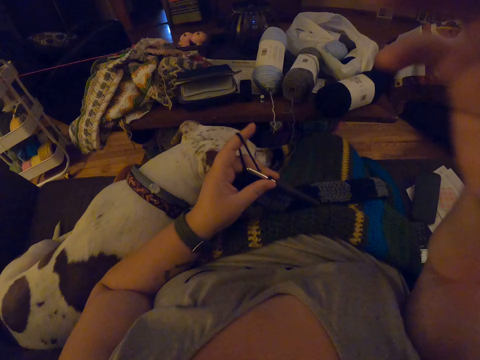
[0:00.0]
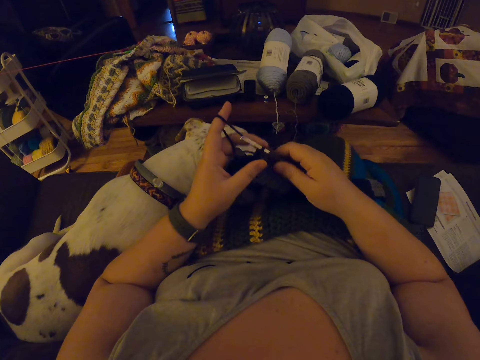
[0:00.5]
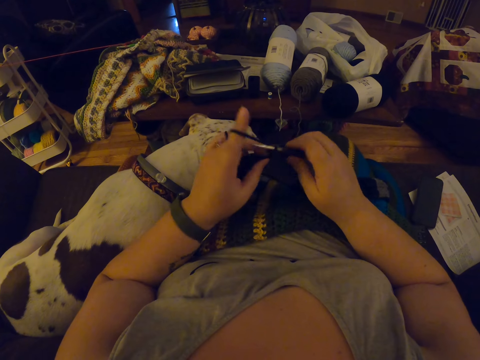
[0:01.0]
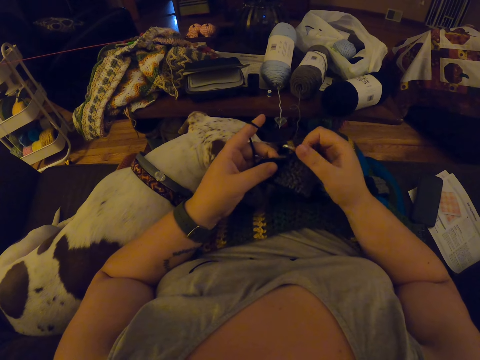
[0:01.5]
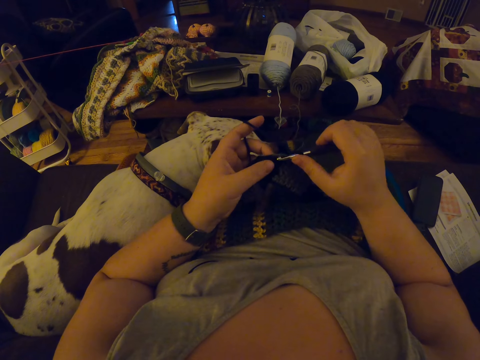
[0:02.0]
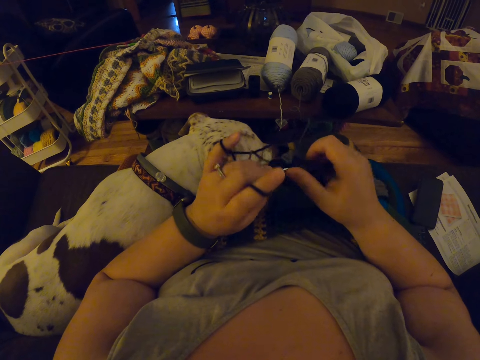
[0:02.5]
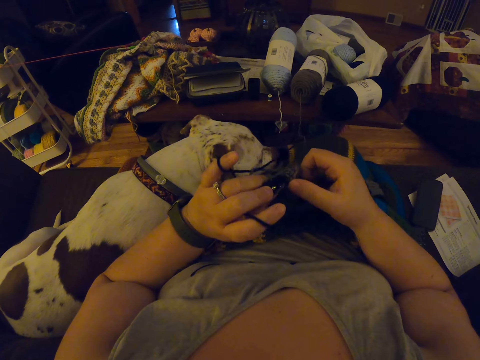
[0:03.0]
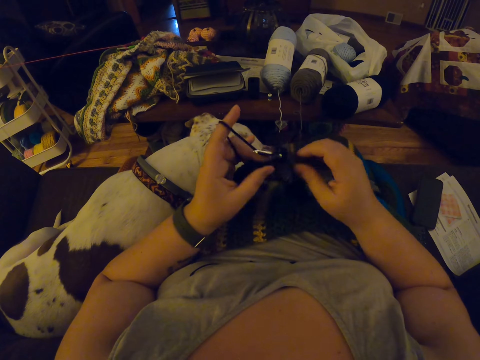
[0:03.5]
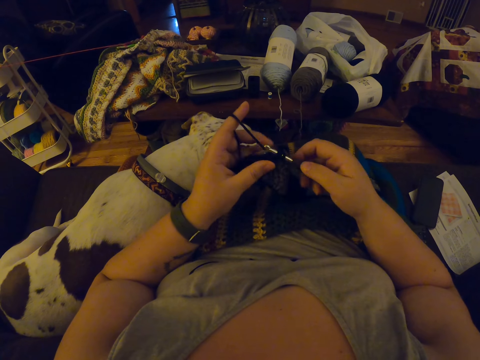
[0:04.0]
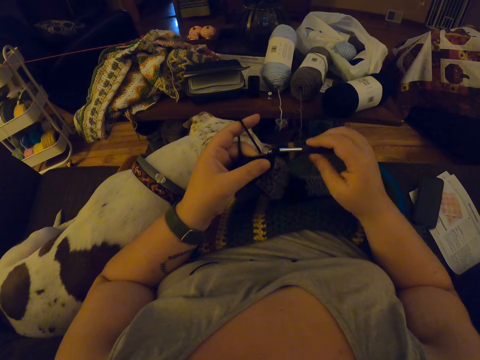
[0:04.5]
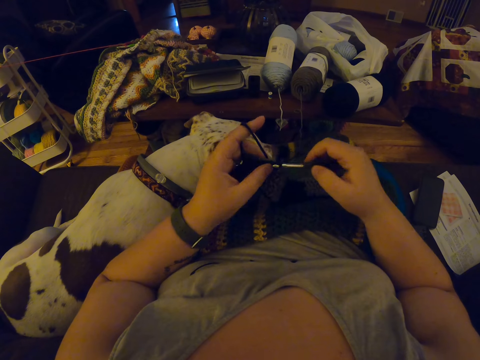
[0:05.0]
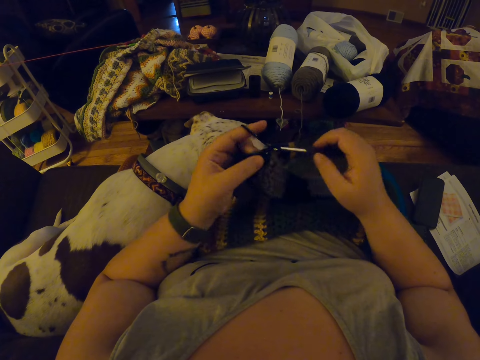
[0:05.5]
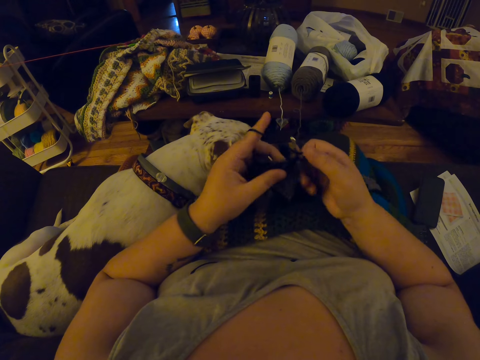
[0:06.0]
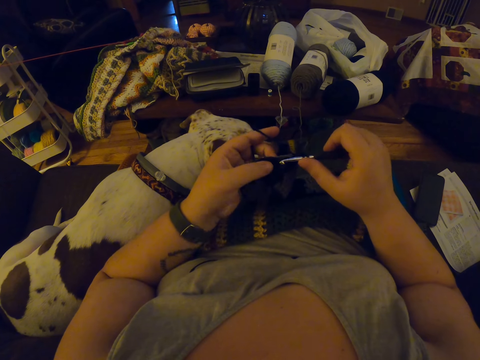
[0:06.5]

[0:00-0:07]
The camera wearer drops her right hand from her face. She places her right hand on a crochet hook on a crochet. She crochets a black yarn with the crochet hook.

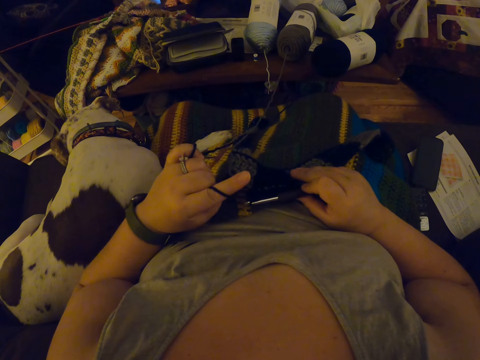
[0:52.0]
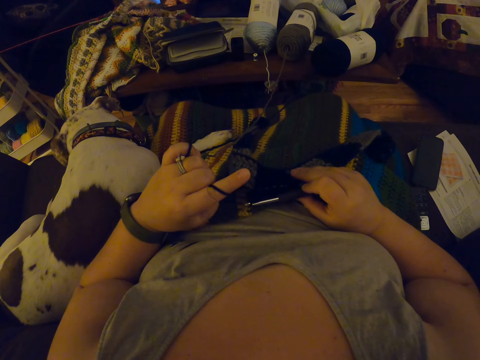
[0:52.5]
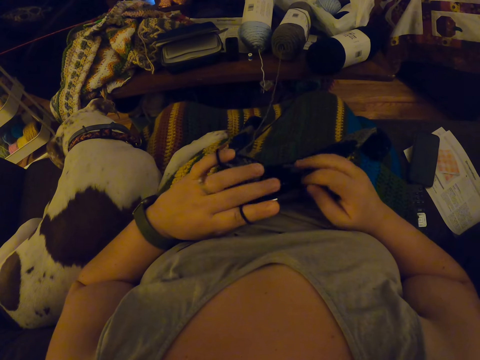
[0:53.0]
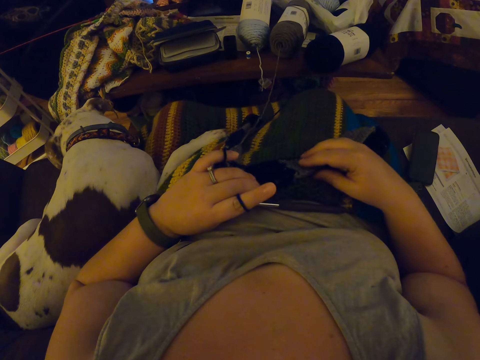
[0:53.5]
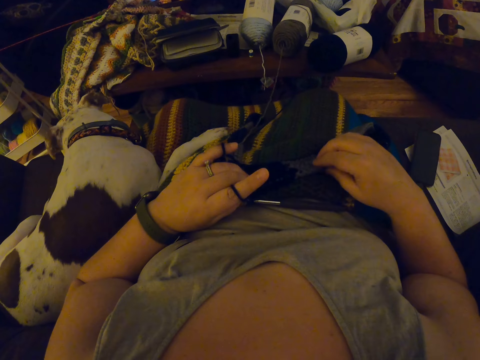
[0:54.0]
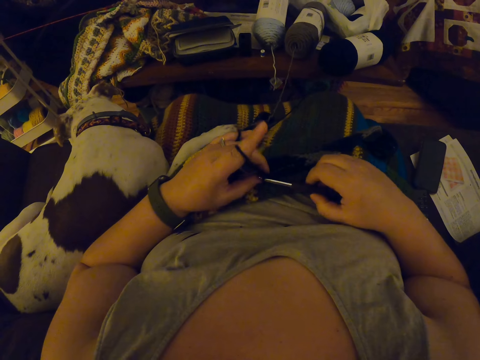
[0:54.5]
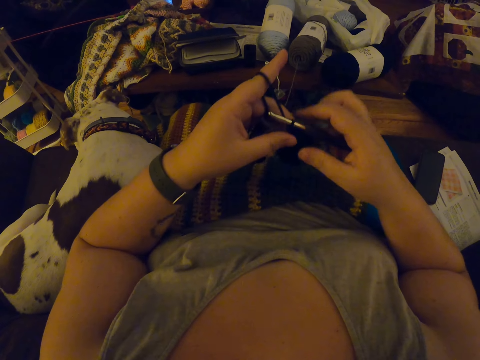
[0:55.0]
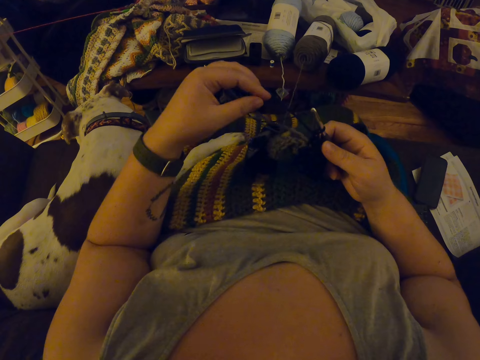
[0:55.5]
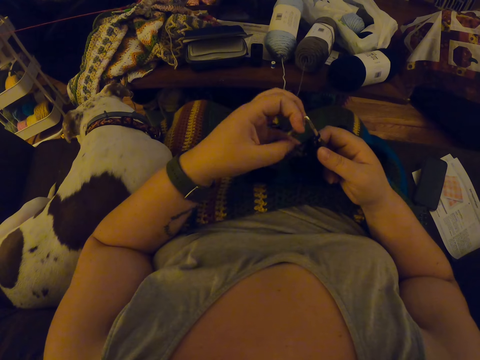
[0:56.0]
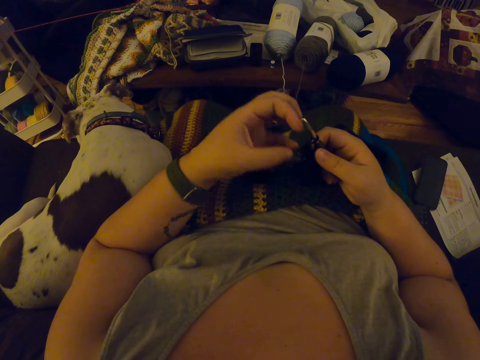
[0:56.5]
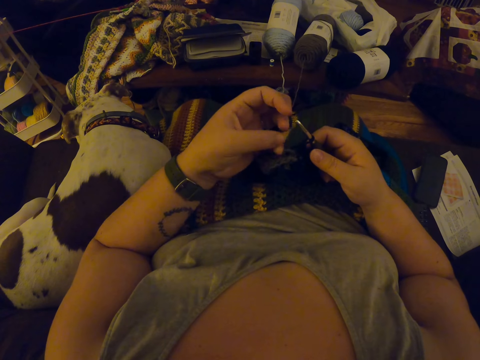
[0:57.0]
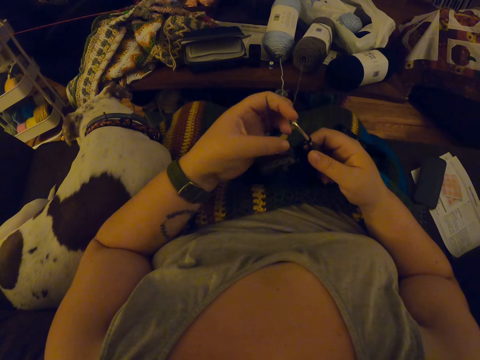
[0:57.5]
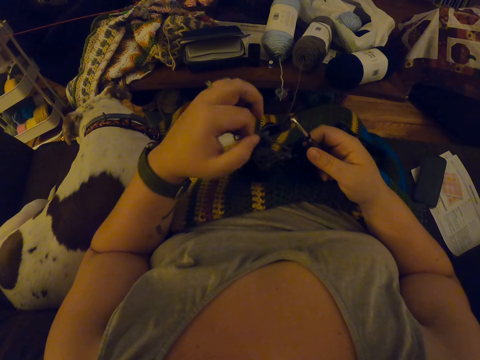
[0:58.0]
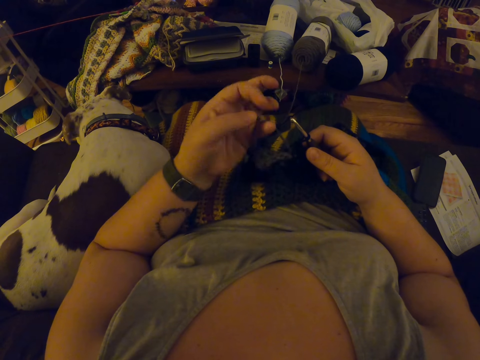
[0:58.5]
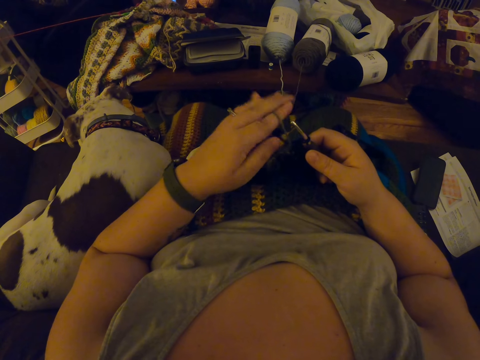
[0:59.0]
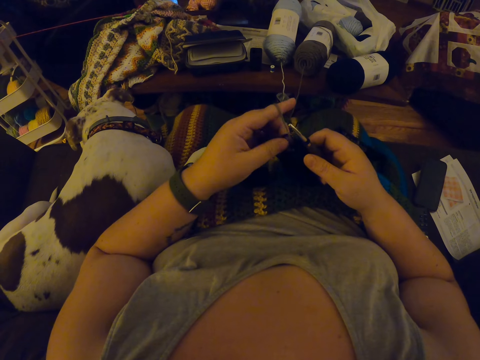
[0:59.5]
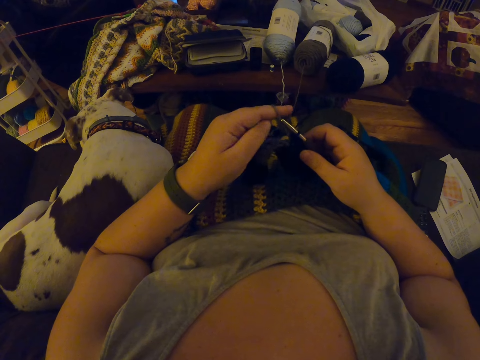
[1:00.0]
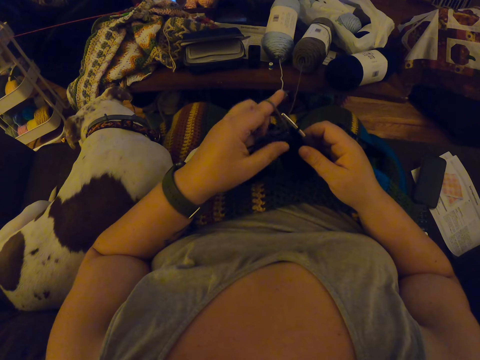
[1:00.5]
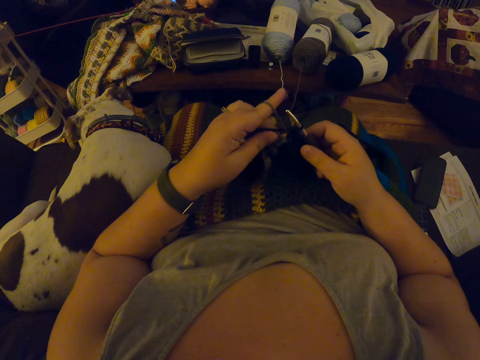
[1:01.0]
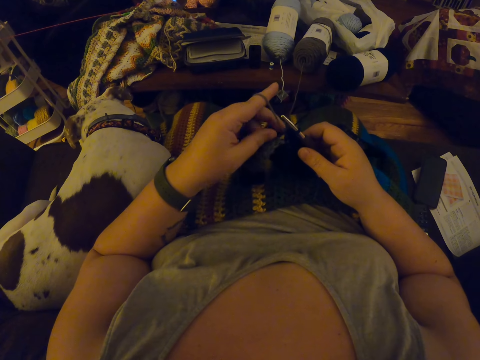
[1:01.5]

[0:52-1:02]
The camera wearer drops the crochet hook on her lap. She adjusts the crochet with her right hand. She picks up the crochet hook with her right hand from her lap. She unhangs the black yarn from her left fingers. She rolls the thread in her fingers. She hangs a grey yarn on her left index finger.

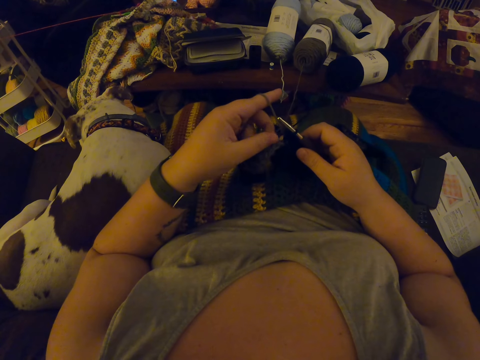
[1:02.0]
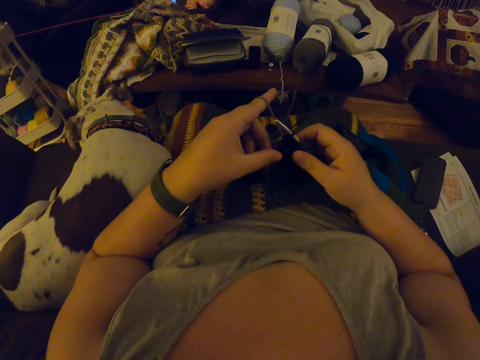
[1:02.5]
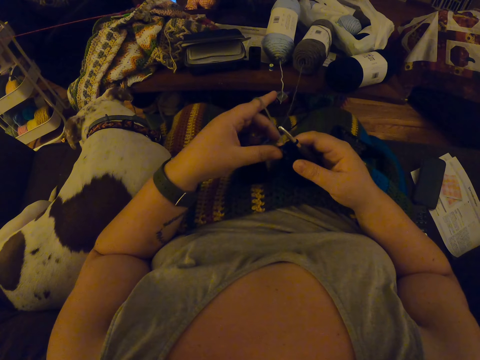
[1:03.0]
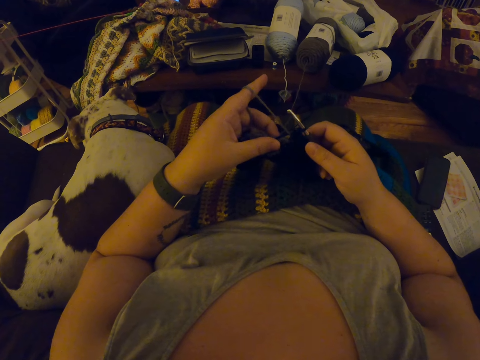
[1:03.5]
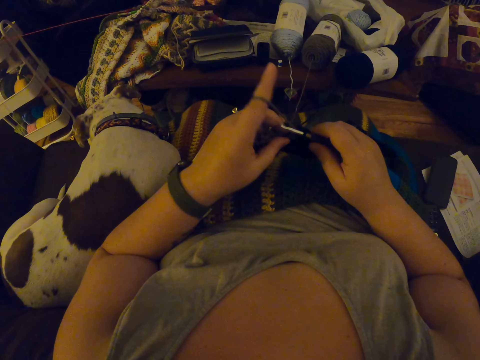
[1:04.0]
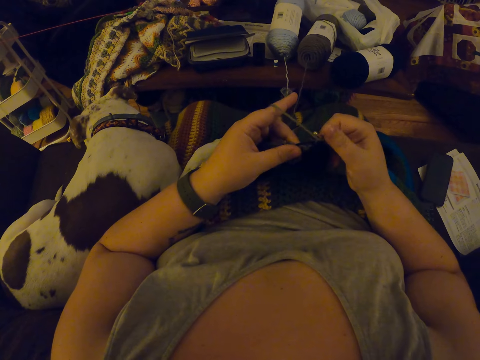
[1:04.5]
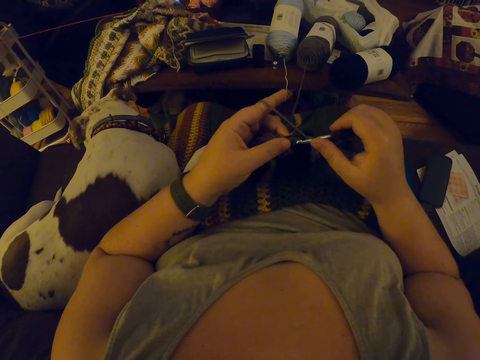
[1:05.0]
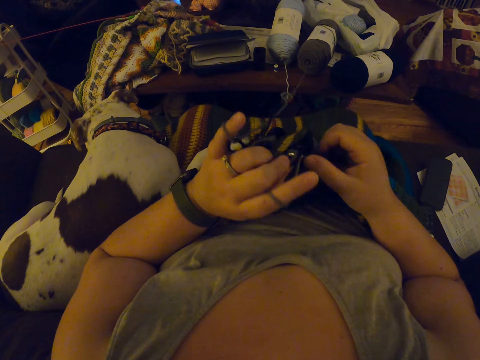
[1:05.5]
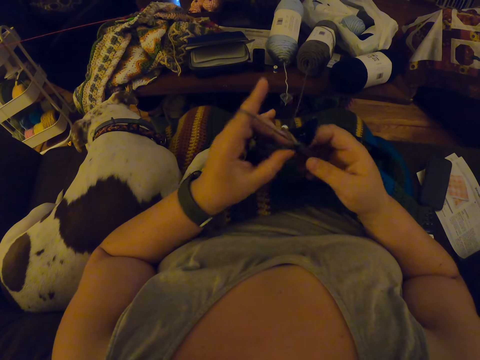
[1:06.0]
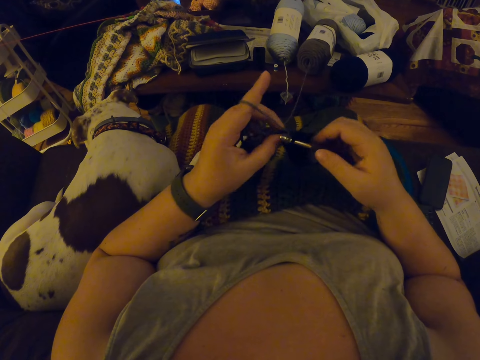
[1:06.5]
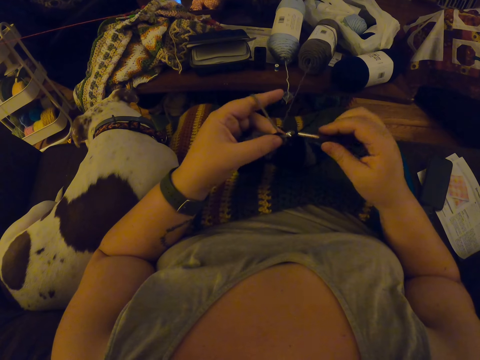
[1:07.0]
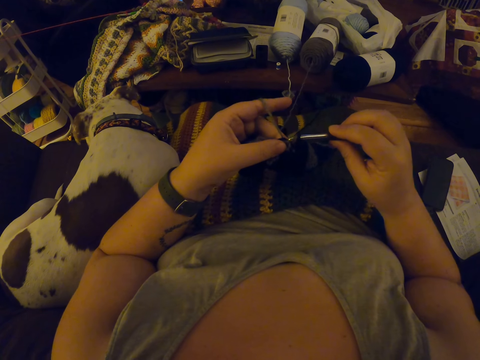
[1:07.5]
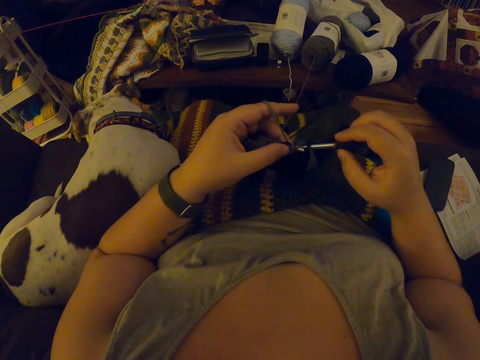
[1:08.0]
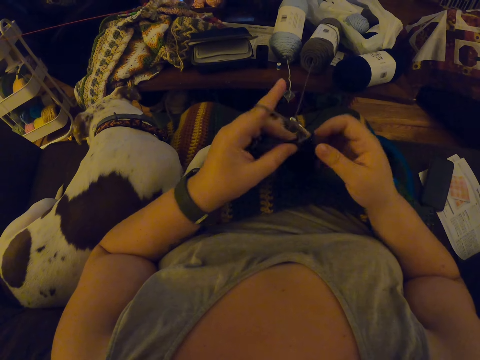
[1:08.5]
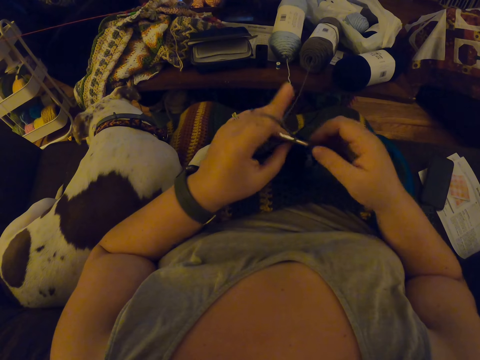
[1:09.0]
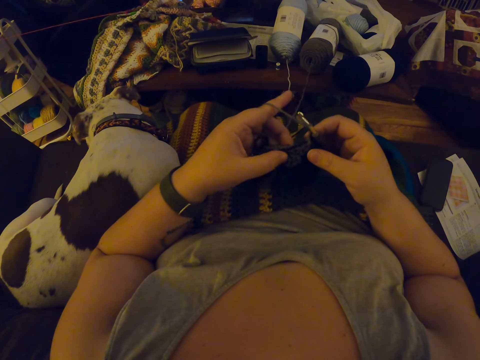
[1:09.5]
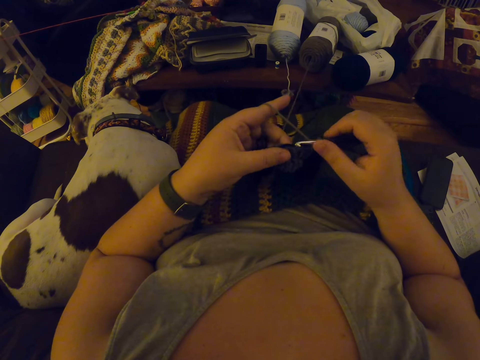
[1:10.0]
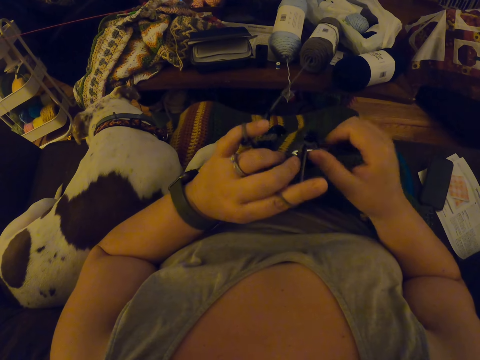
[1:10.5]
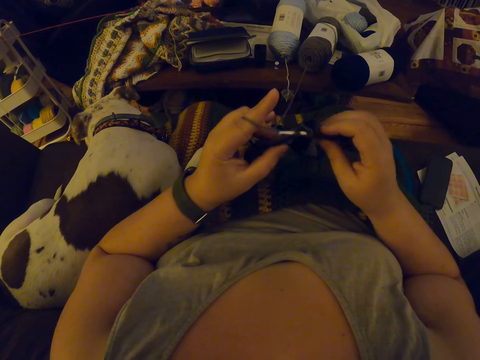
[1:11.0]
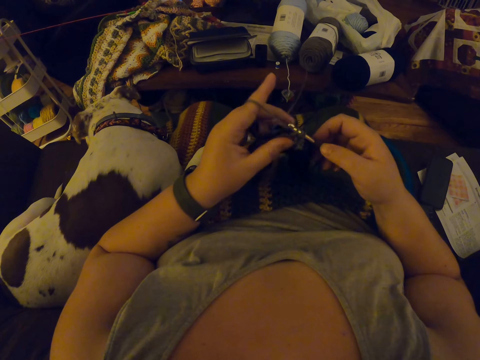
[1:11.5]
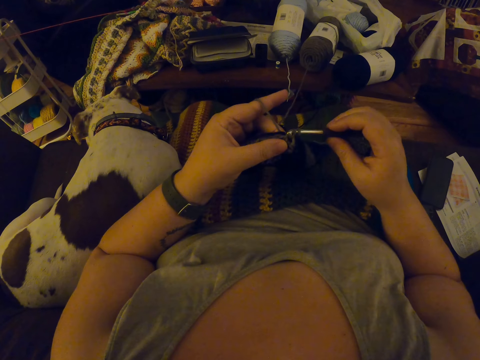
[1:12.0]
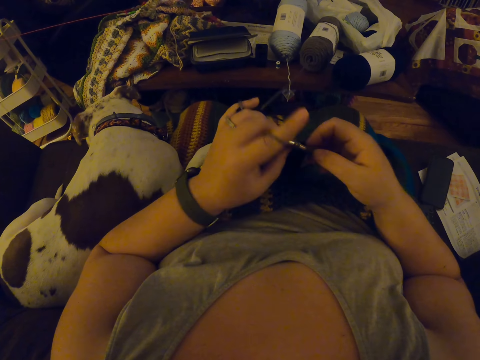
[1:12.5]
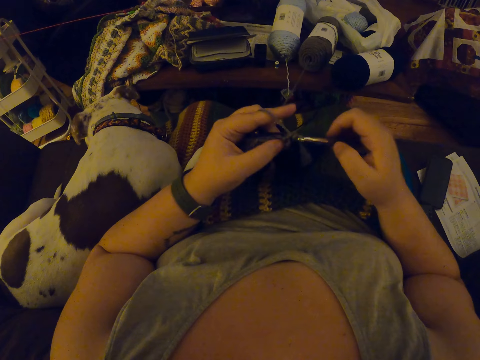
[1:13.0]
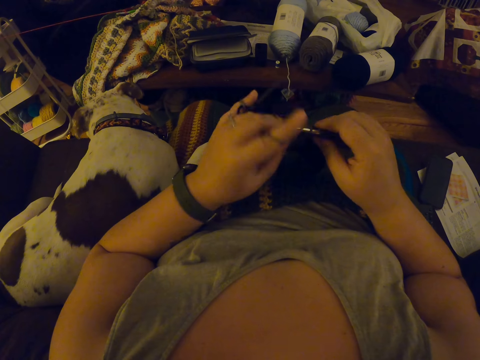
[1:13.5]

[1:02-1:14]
The camera wearer crochets the grey yarn with the crochet hook.
